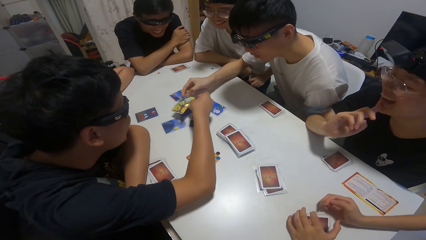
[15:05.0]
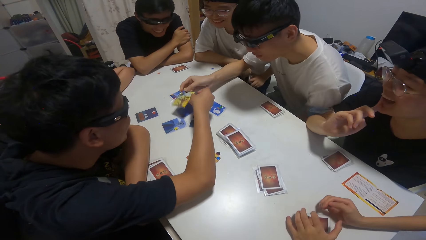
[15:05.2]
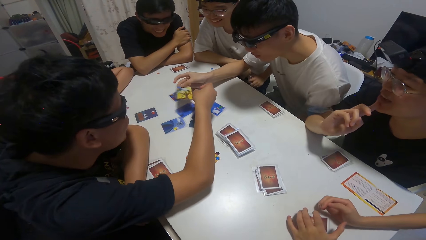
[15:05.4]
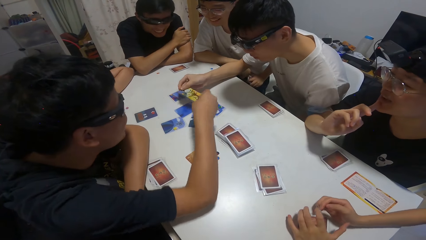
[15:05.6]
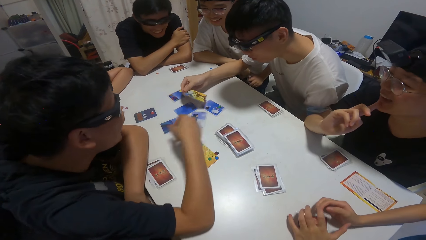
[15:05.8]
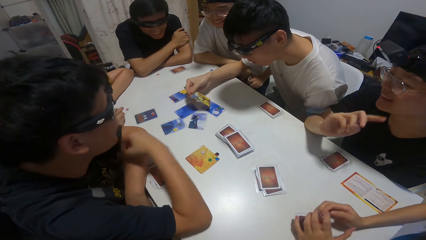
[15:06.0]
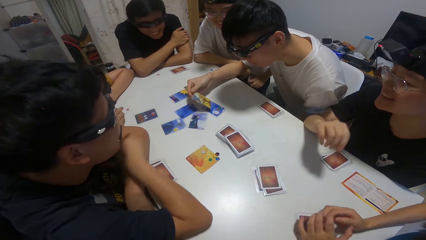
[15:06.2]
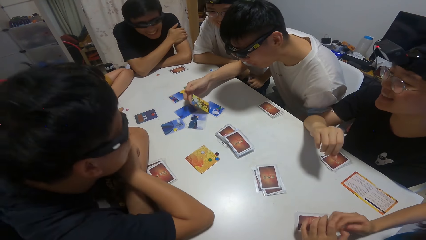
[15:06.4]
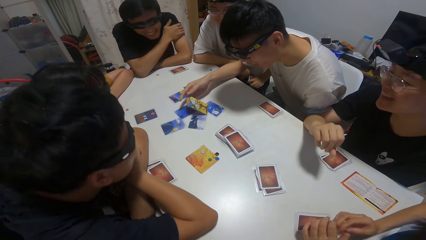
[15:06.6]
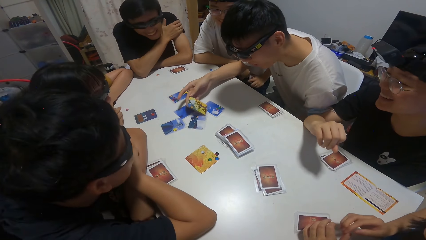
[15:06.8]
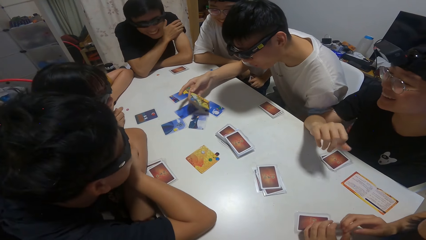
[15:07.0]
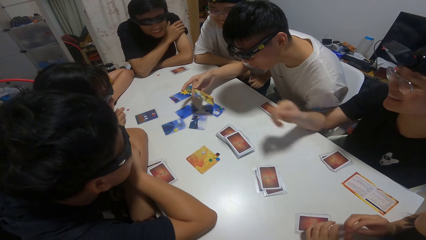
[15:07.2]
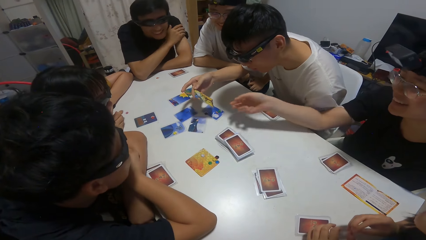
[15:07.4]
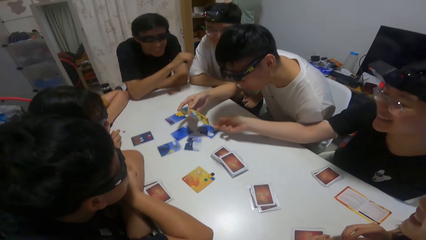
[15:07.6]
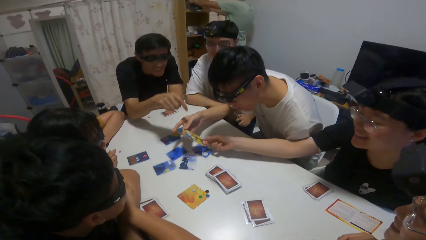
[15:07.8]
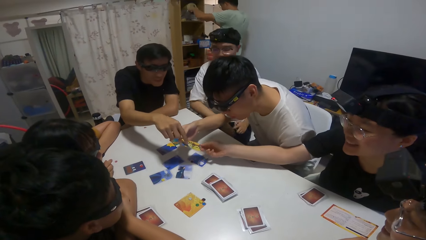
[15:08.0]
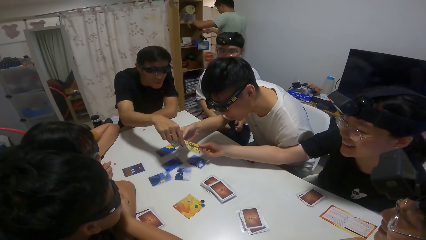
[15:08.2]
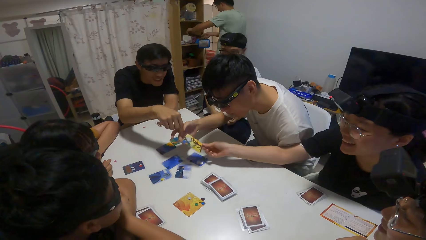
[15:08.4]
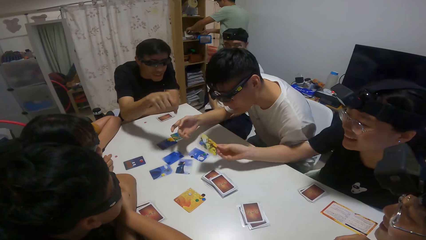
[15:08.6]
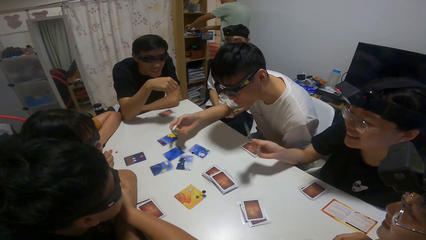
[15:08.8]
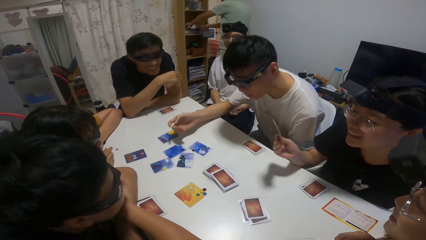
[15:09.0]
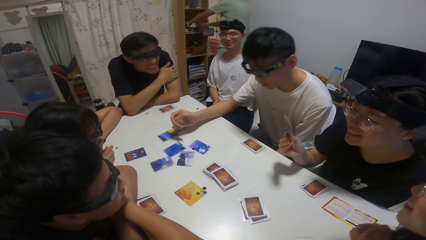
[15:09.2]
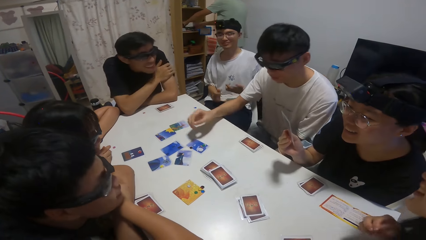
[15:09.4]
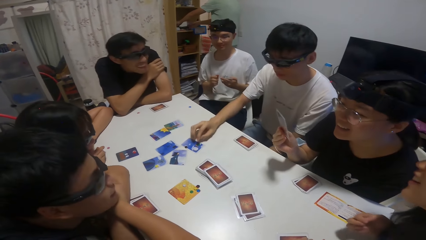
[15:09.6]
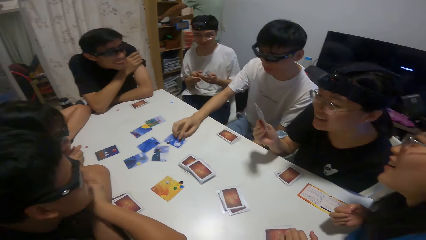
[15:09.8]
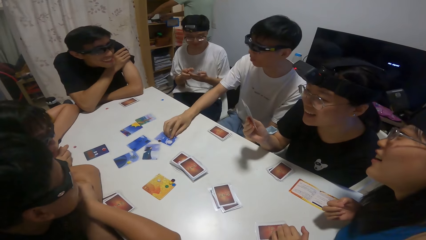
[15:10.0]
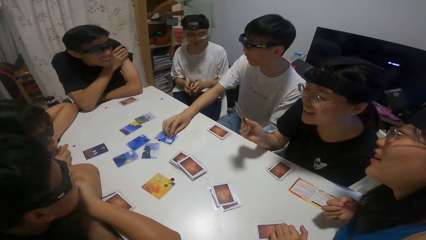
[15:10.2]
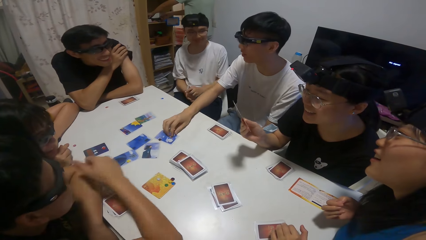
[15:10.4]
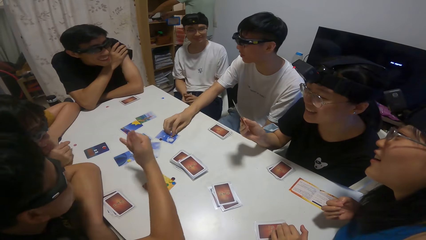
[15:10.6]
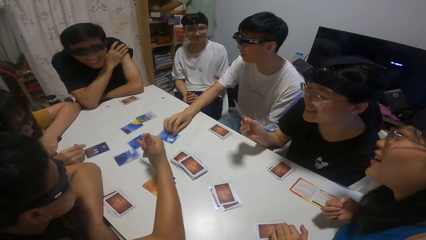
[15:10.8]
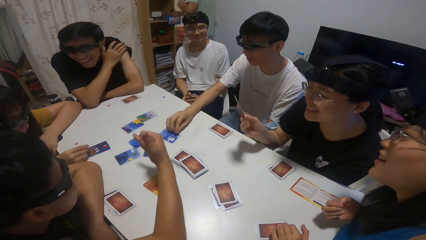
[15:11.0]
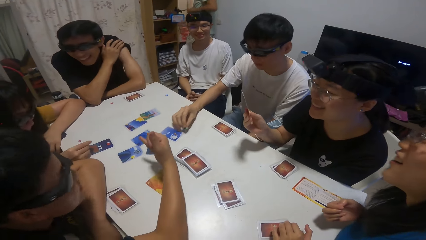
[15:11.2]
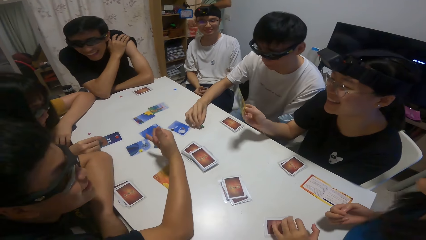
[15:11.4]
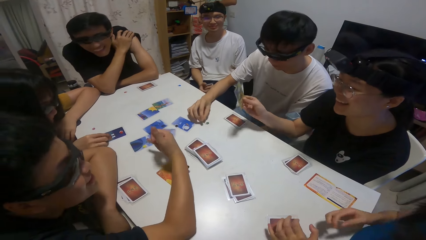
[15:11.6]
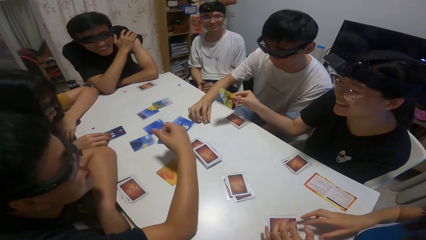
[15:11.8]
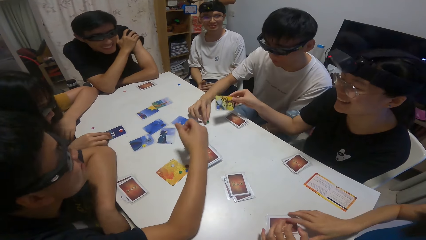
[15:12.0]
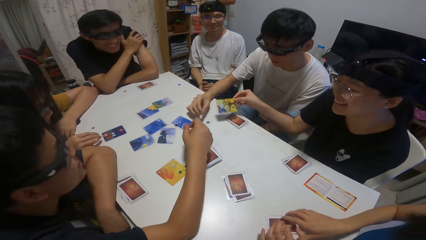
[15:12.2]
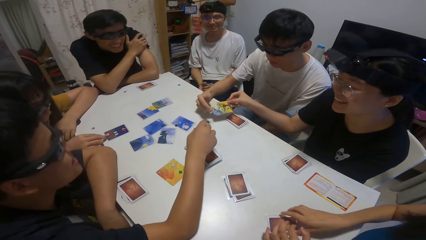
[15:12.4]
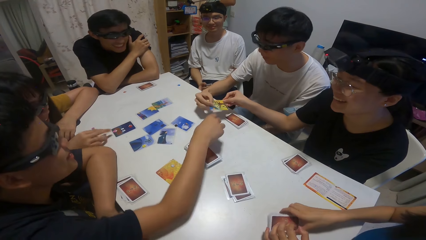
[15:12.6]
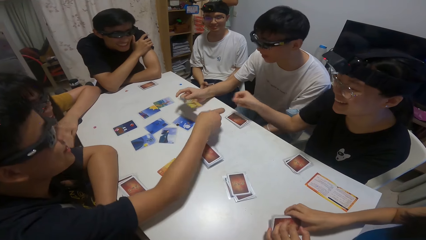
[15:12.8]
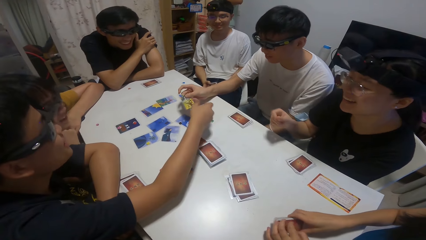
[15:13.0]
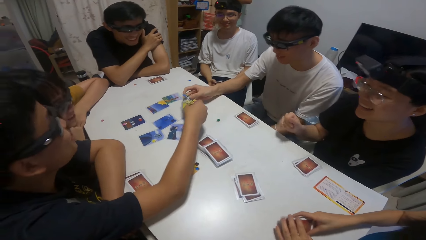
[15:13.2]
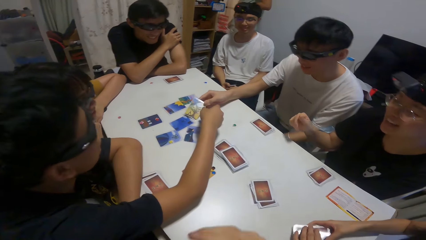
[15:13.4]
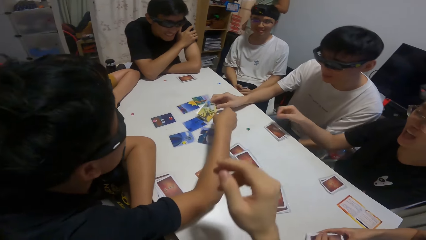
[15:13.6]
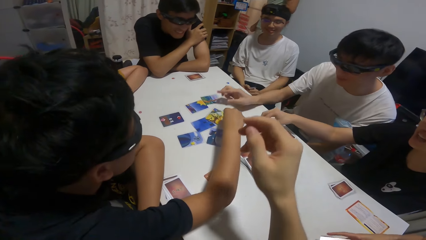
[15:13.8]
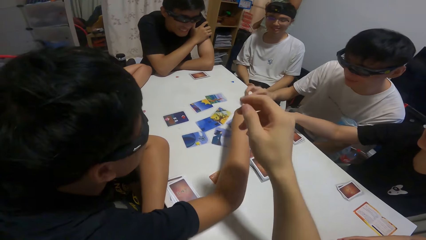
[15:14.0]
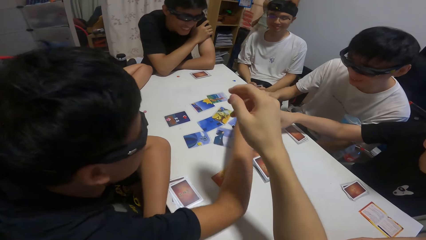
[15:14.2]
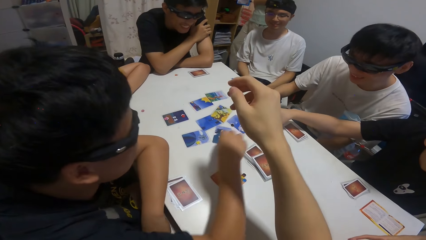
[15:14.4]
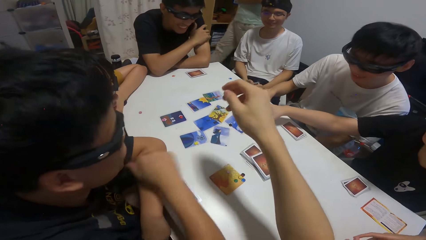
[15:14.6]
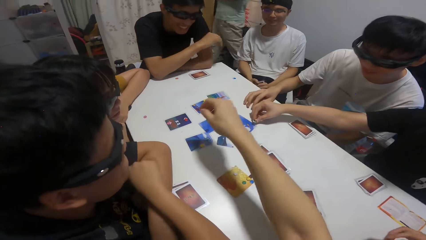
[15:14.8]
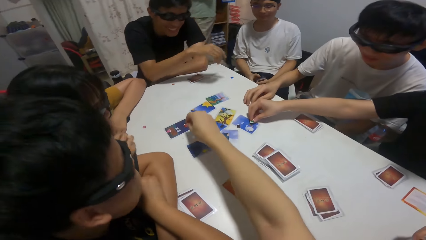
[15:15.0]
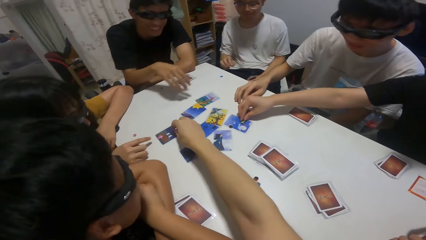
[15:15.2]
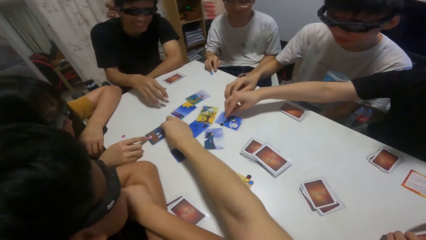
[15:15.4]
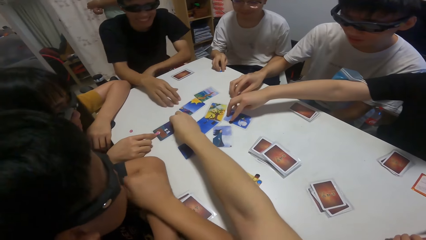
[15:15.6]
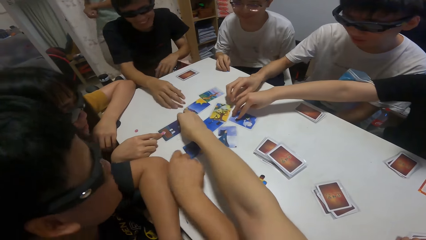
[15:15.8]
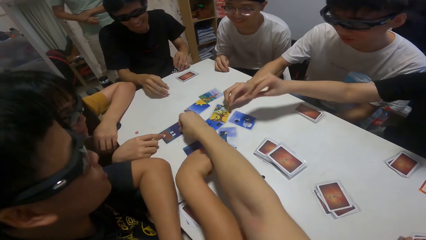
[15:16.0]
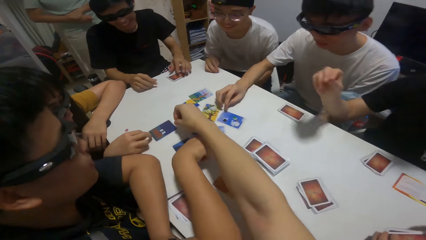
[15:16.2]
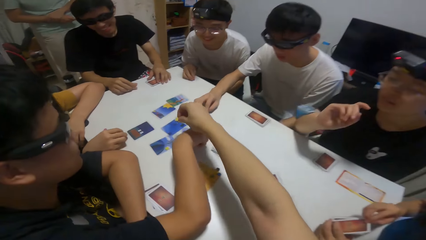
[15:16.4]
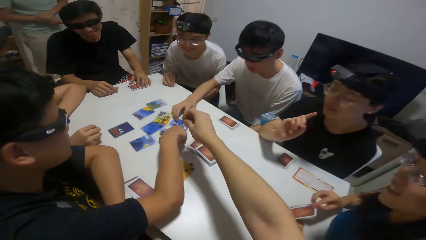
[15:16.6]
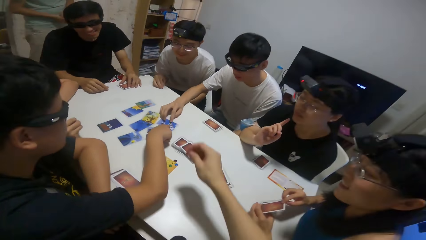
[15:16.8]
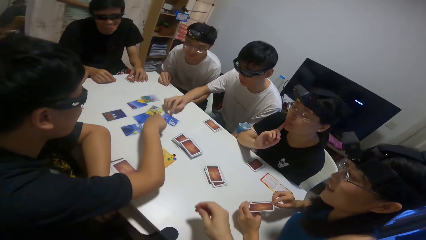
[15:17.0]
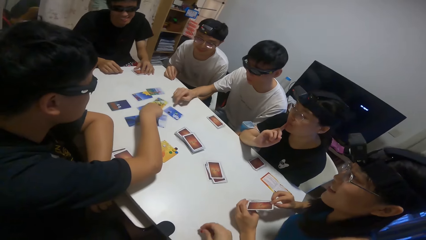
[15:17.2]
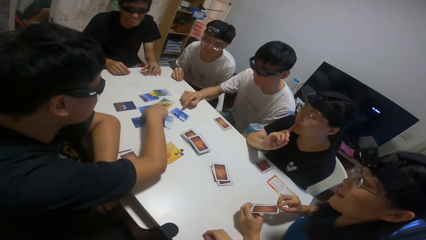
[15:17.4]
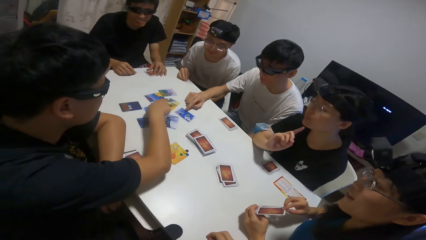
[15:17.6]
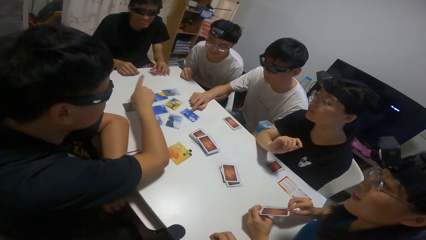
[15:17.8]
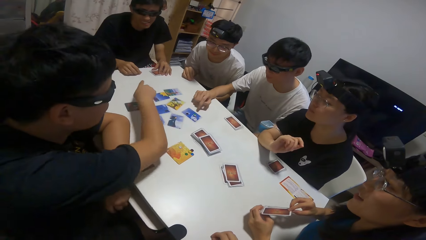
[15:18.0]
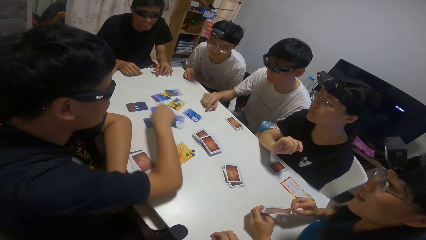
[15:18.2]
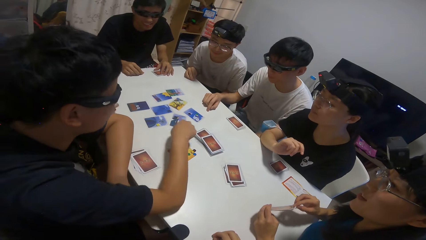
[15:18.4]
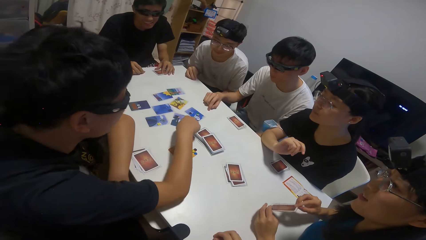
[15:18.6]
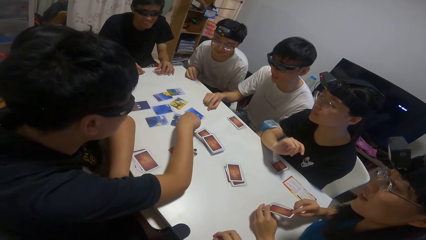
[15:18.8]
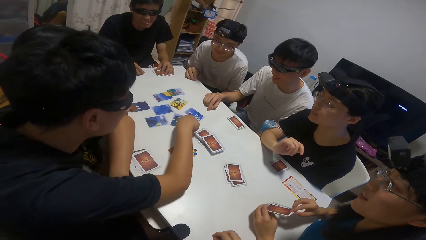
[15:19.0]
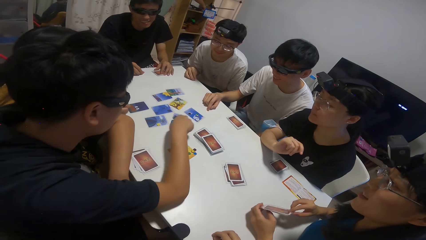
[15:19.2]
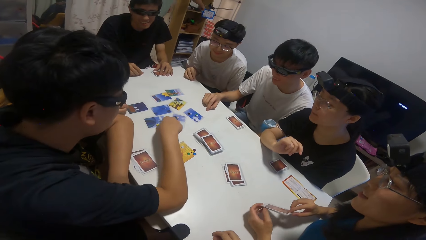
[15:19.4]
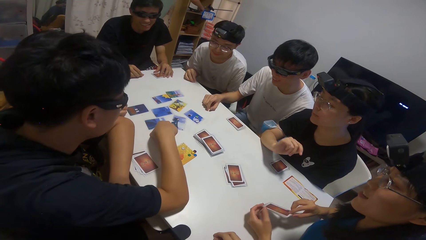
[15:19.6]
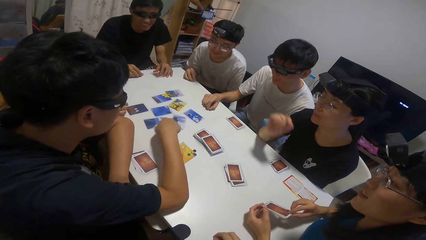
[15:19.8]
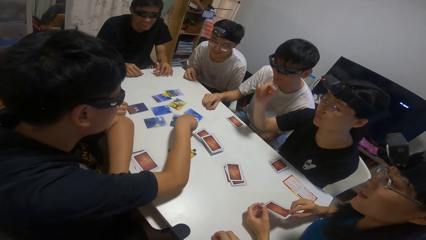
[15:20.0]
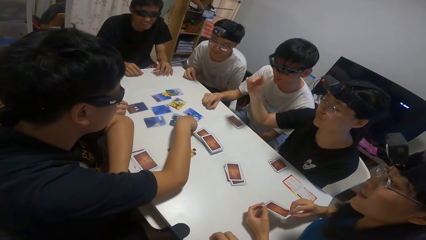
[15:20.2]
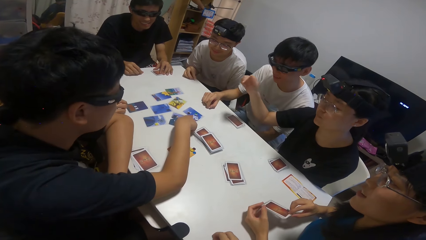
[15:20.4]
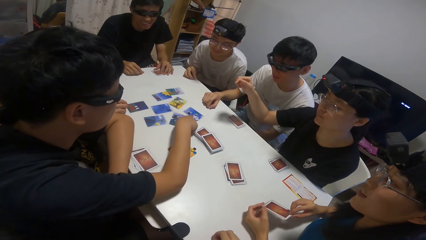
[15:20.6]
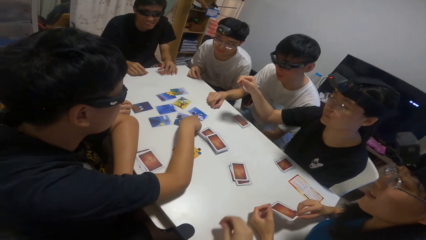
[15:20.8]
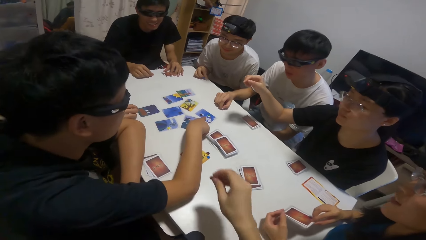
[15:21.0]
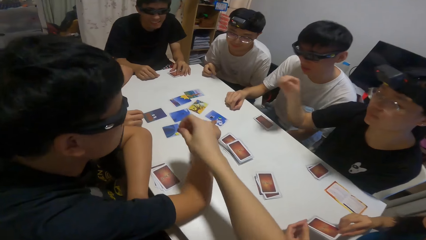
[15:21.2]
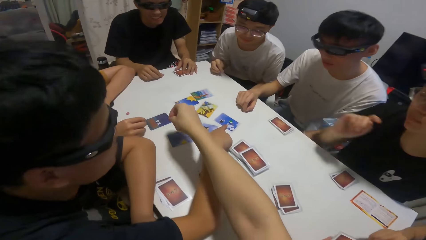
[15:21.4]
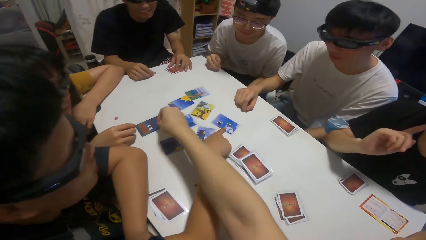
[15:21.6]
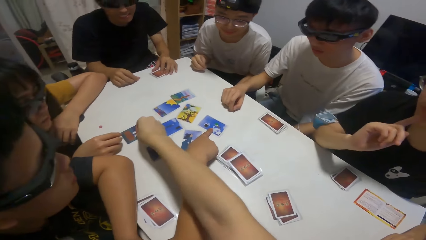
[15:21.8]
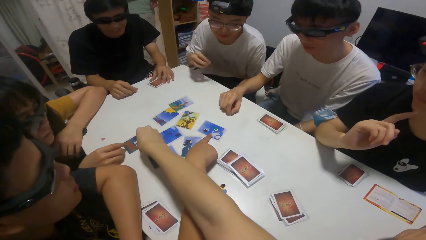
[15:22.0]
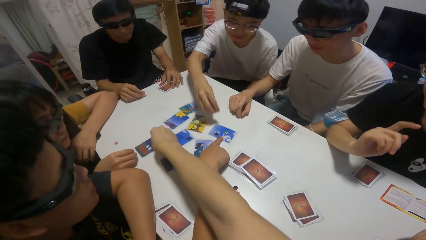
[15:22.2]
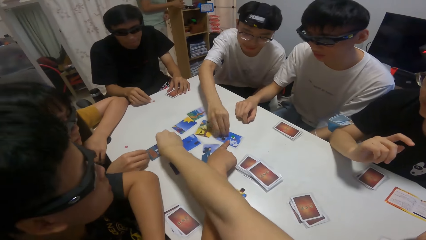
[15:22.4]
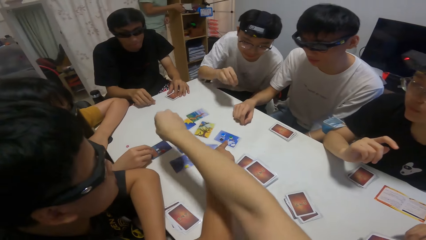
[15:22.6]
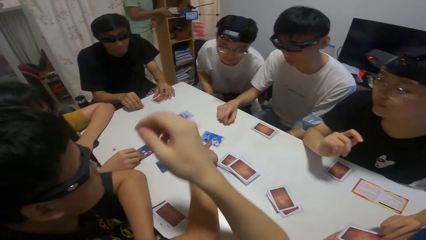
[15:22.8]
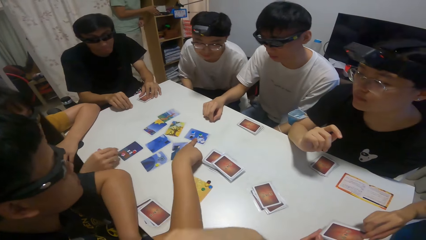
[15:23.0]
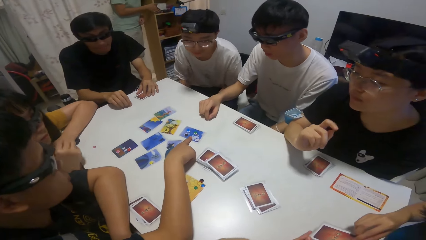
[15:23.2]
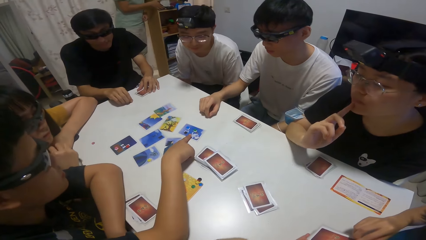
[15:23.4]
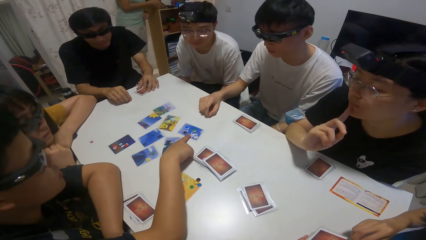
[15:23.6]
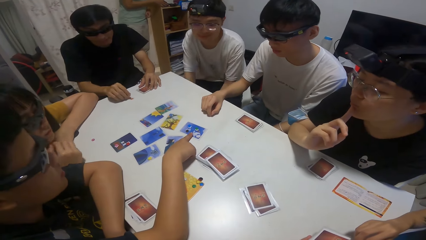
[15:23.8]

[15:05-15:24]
A boy collects the card from another boy. A girl collects the card from the first boy. The first boy collects the card from the girl. A man drops the card on the table. The other boy points towards some card on the table with his right hand. A person shuffles cards on the table. Another person moves cards on the table.
